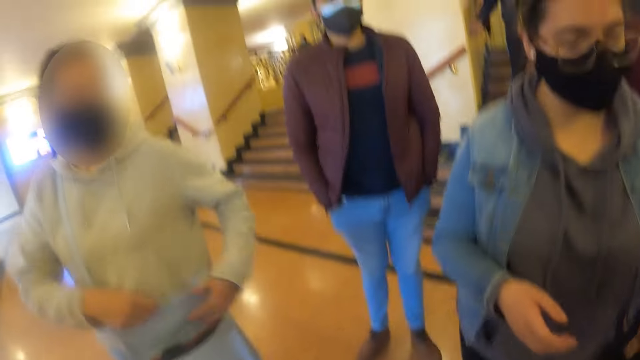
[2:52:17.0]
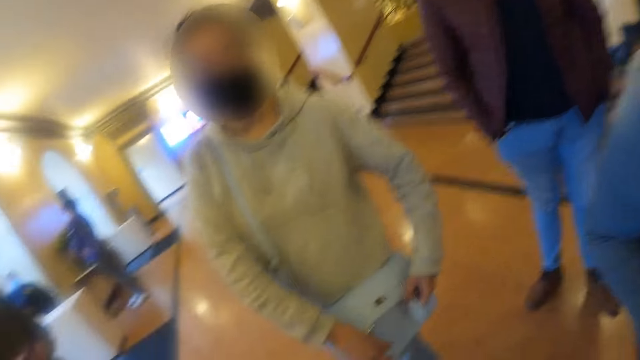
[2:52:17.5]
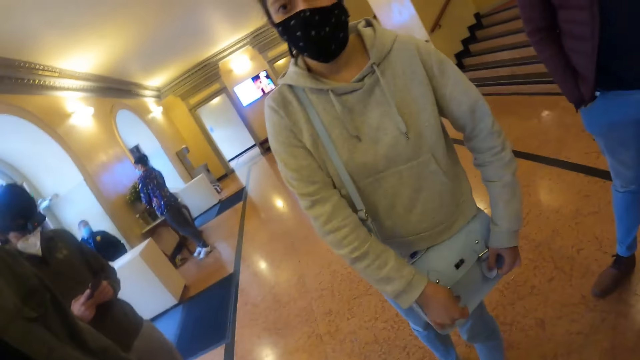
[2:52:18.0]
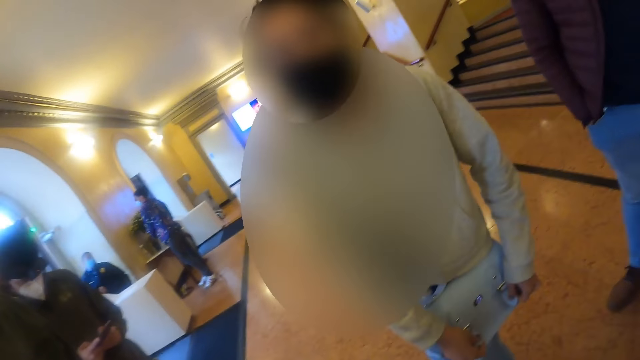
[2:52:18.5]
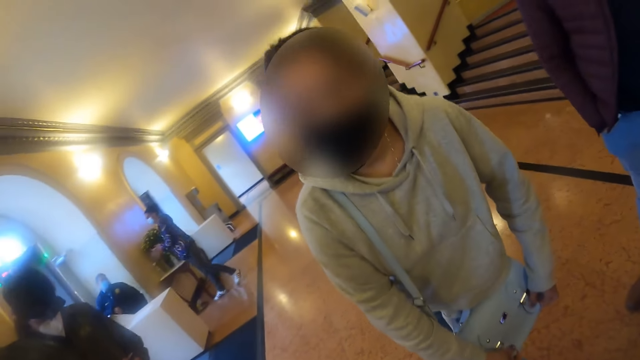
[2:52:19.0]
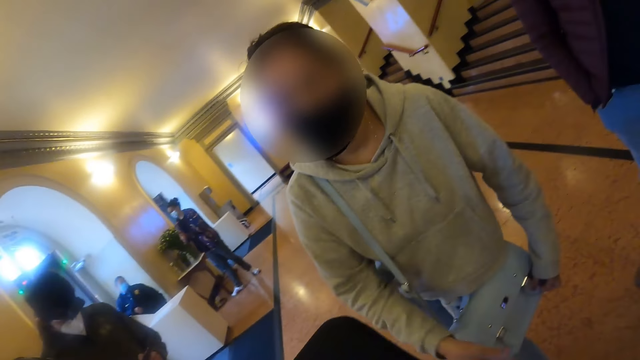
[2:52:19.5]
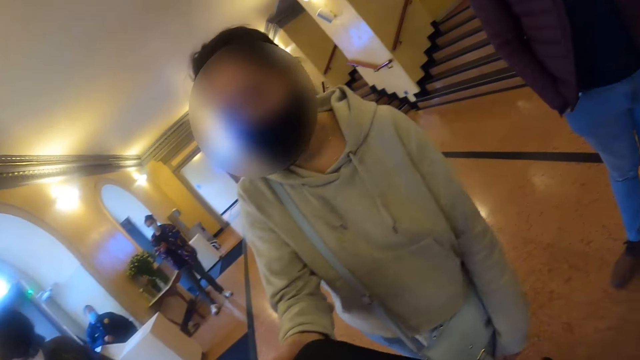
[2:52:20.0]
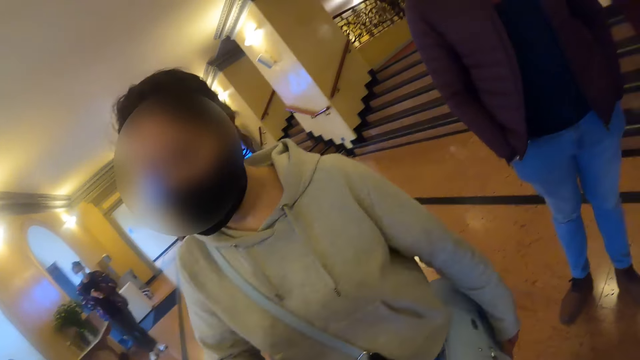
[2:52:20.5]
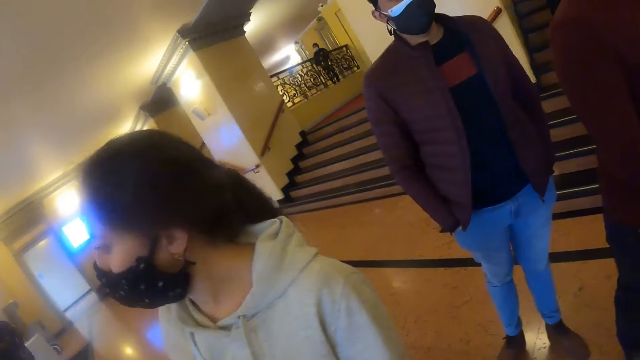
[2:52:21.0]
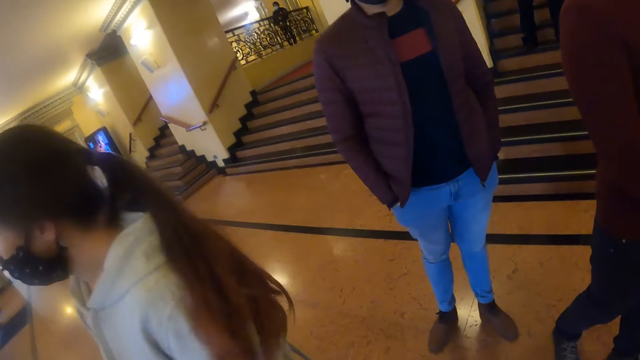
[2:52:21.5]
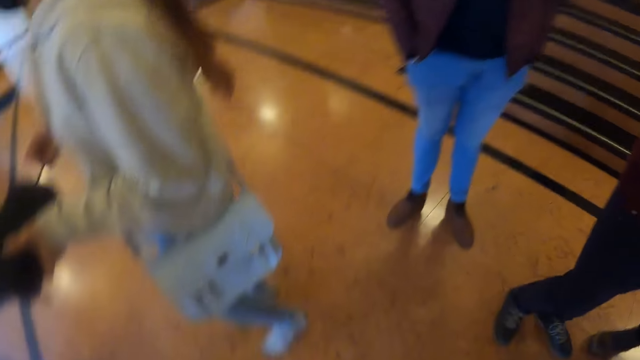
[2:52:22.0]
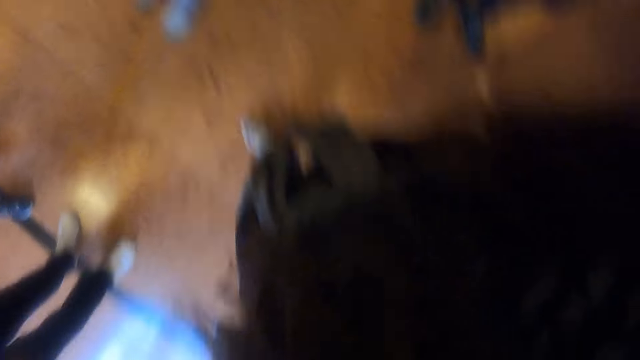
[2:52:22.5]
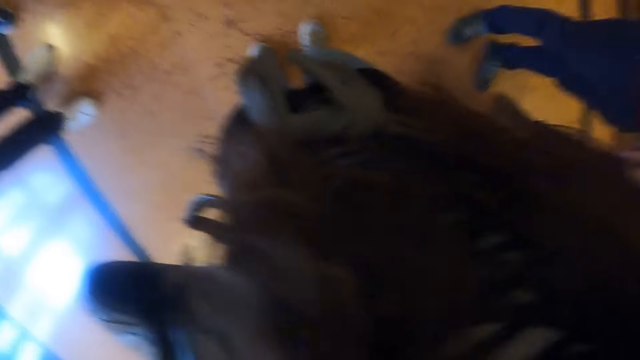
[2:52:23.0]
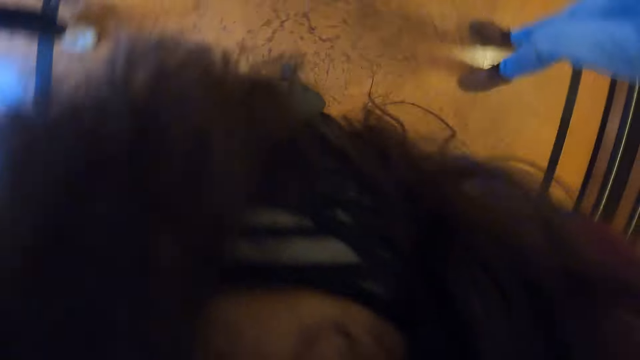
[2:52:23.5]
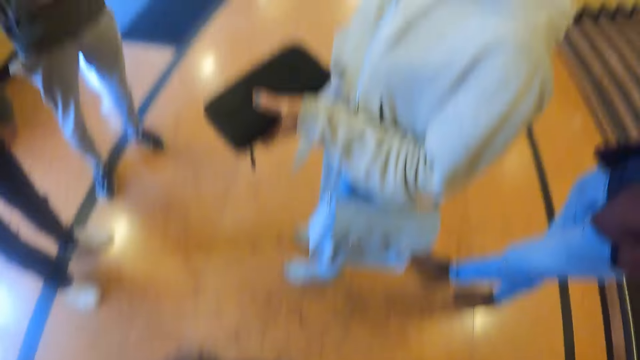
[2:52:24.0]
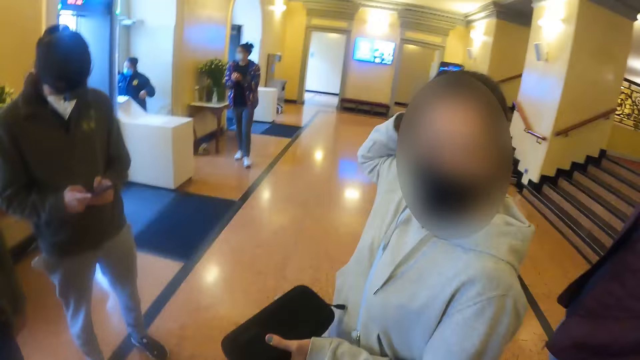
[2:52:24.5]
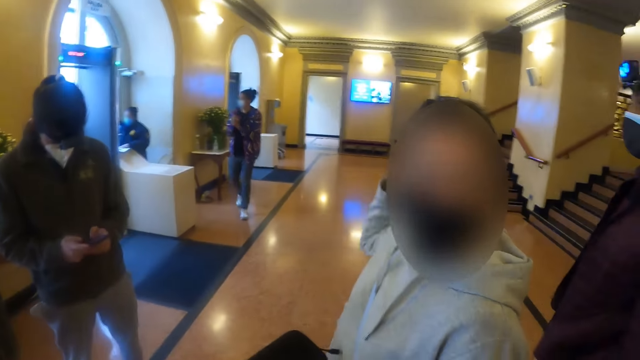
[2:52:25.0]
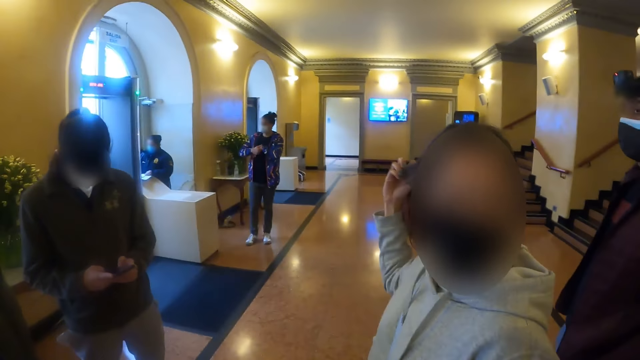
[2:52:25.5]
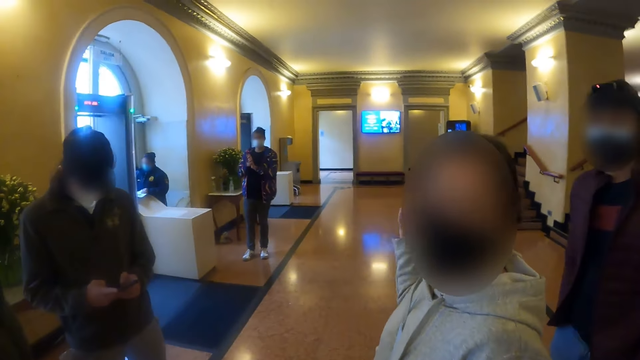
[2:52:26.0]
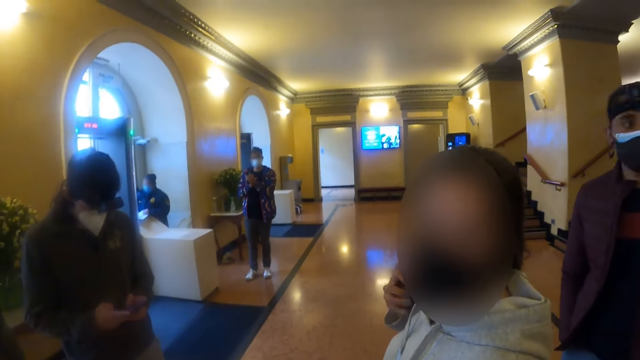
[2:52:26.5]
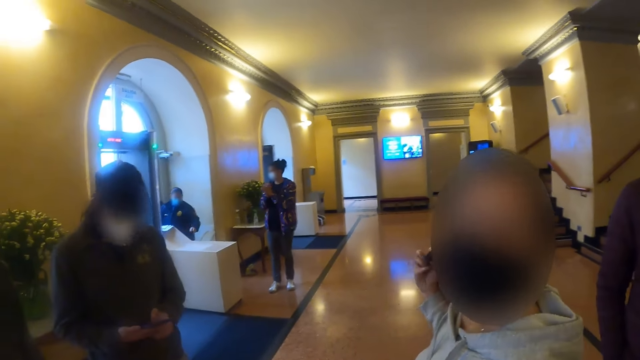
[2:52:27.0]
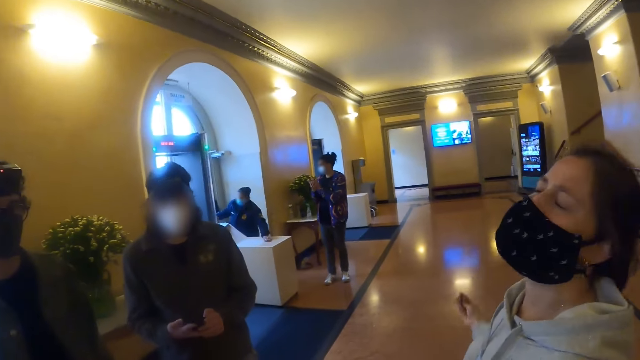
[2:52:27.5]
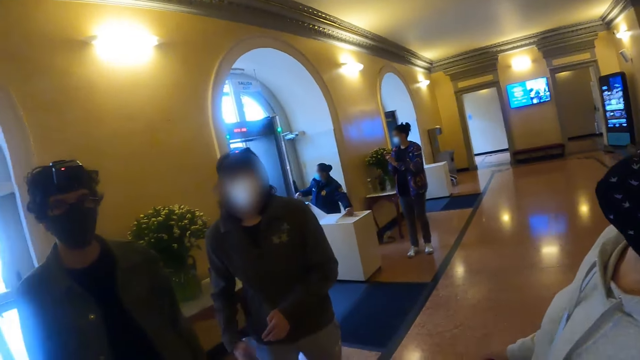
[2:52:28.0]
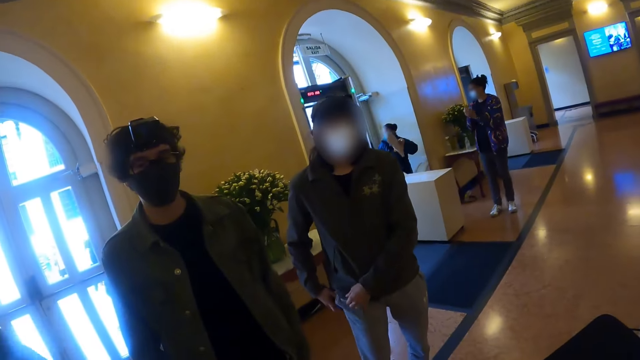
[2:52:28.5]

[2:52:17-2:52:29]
The camera wearer looks around the room. They fix the camera. They look around the room.

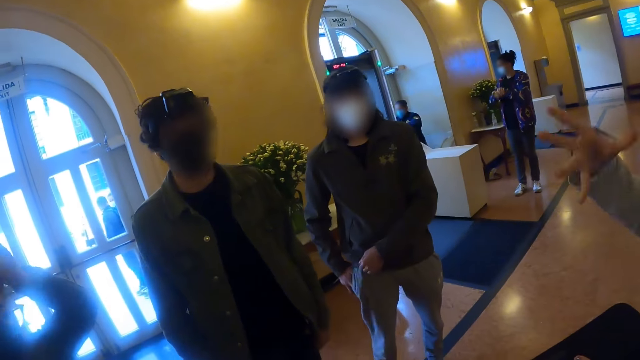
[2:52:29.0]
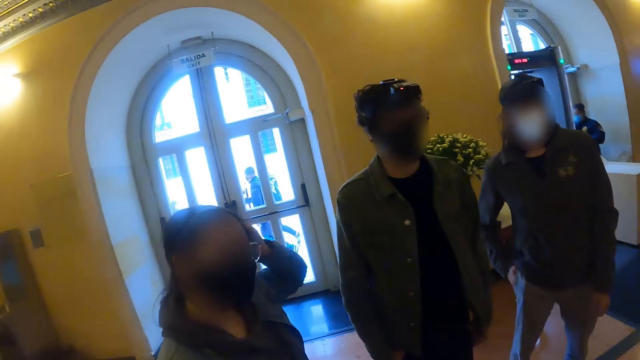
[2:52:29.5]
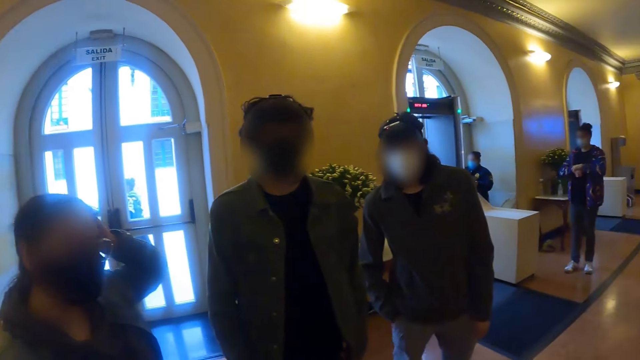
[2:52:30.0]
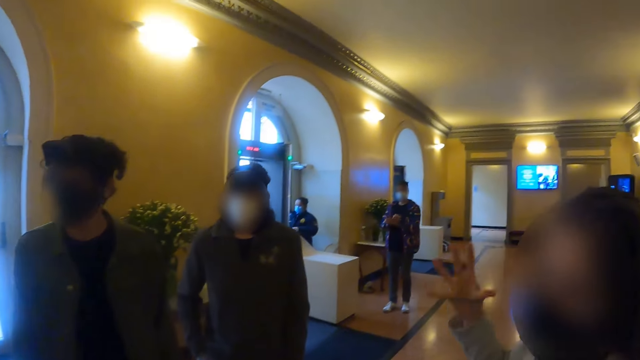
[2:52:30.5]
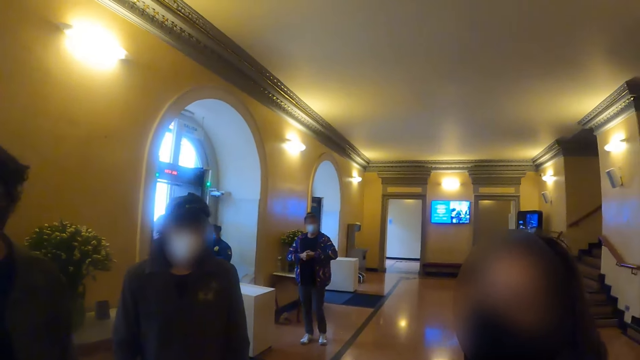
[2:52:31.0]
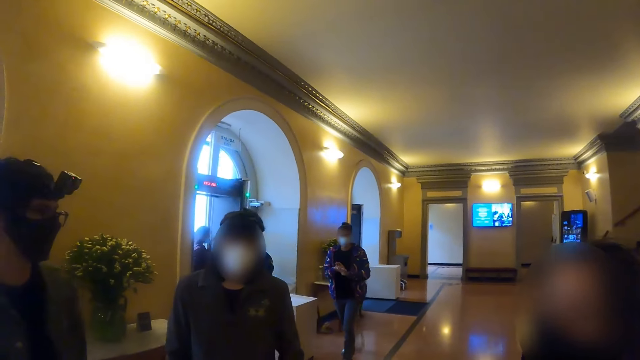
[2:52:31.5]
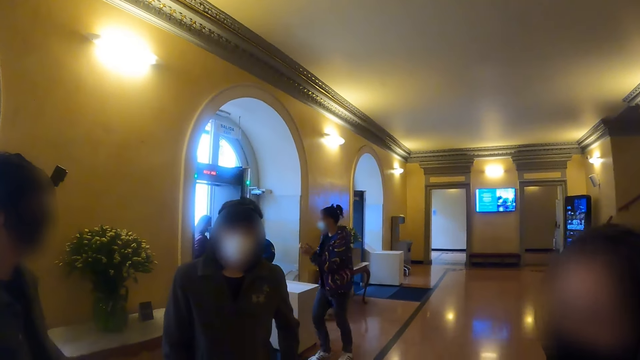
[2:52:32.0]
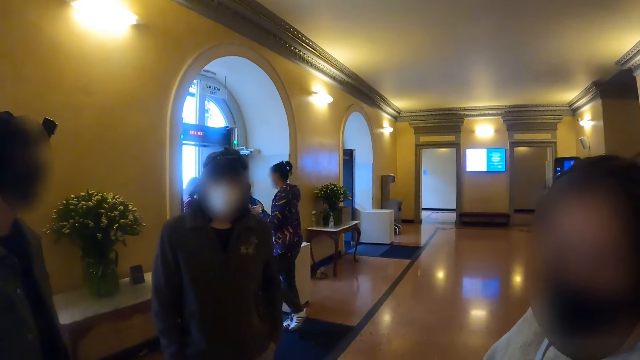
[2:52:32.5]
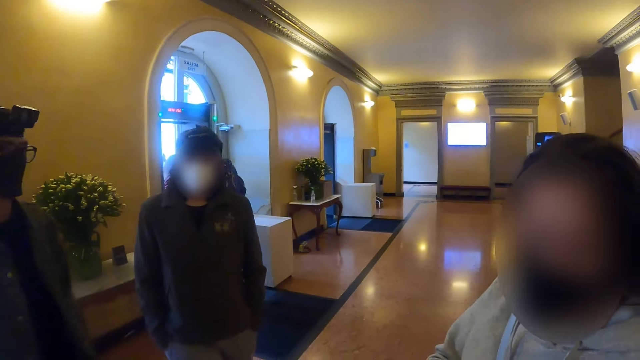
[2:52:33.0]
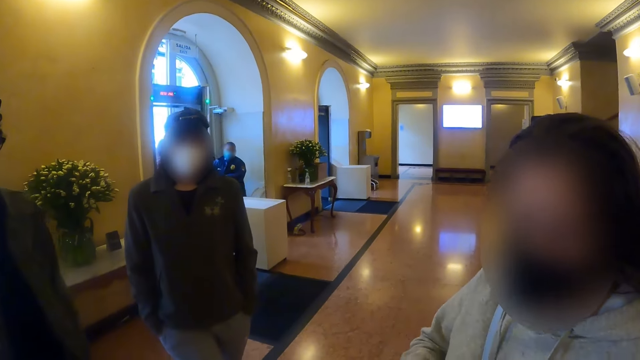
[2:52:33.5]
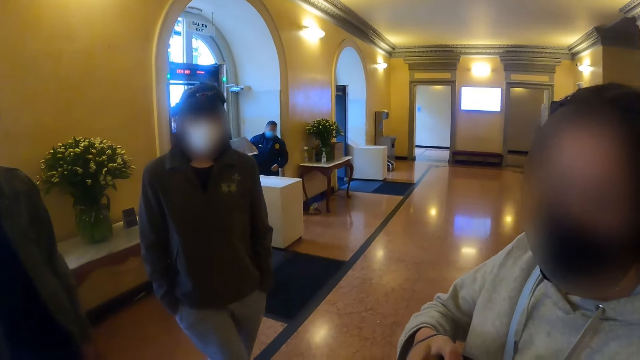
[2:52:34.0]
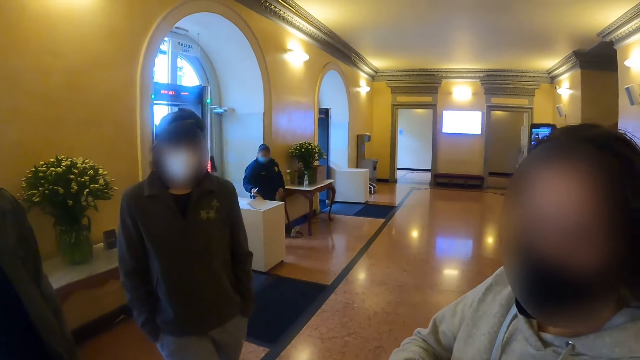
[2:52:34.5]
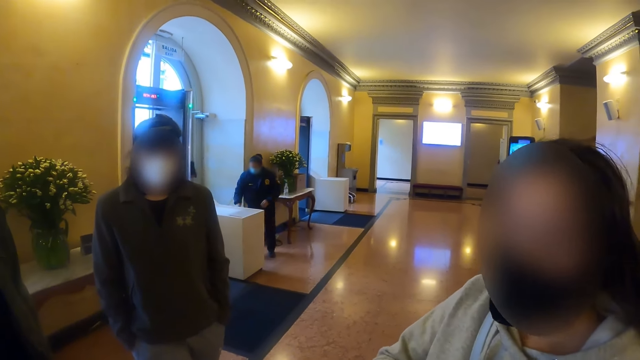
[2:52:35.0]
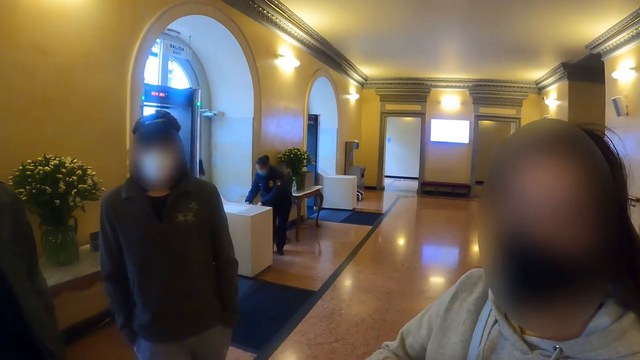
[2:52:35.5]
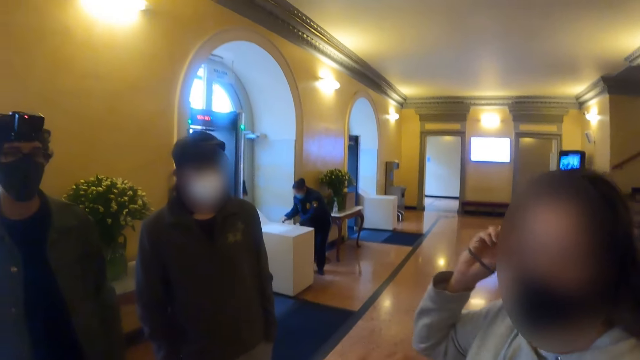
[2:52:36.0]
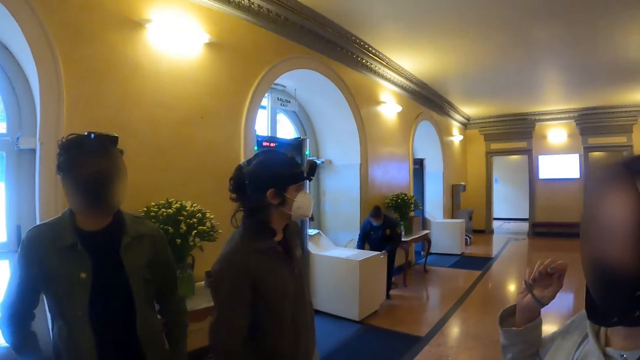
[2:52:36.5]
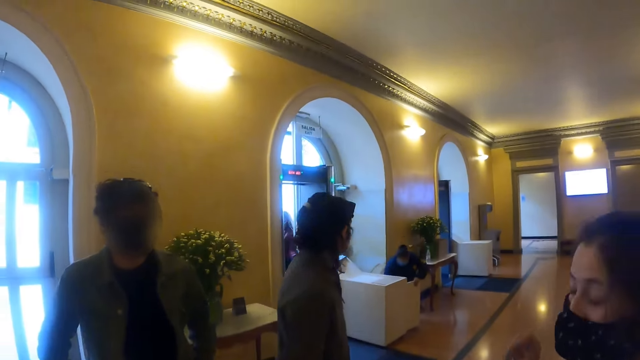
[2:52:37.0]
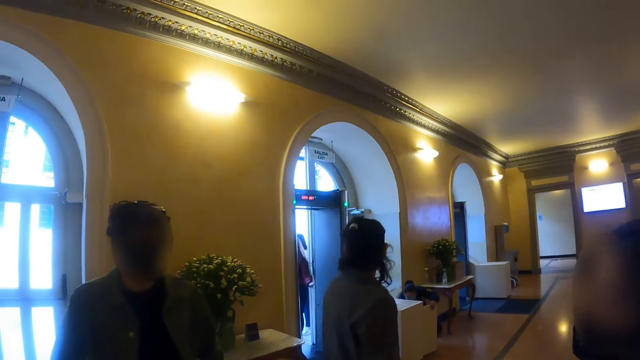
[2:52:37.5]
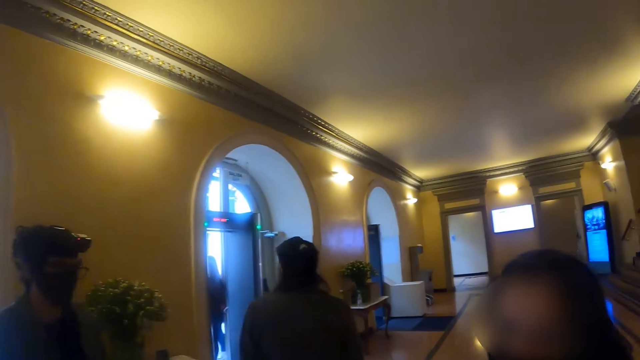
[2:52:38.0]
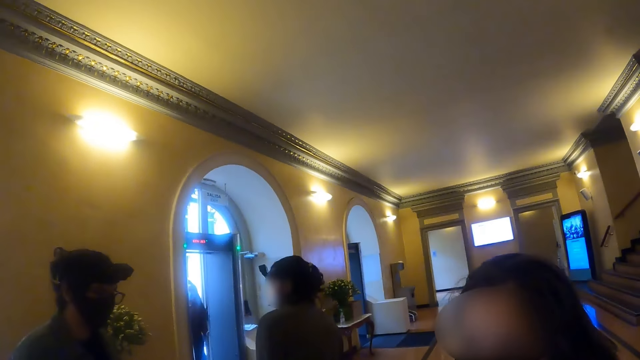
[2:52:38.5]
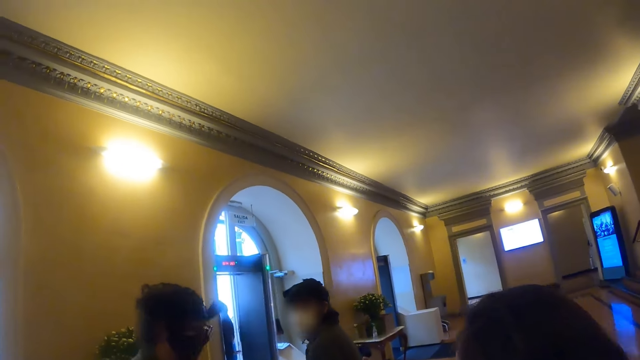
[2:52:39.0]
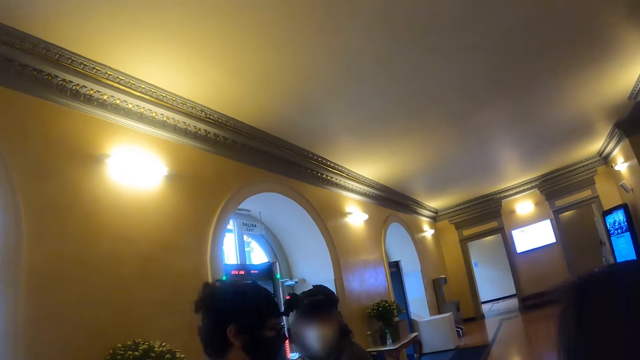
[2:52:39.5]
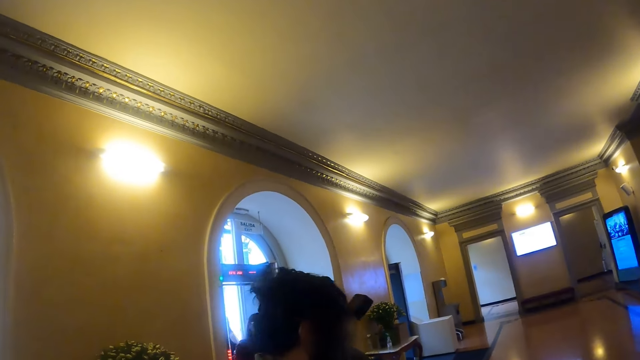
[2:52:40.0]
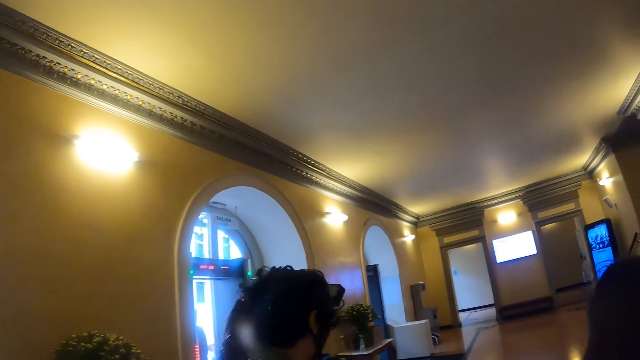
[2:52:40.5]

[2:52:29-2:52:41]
The camera wearer looks around.
